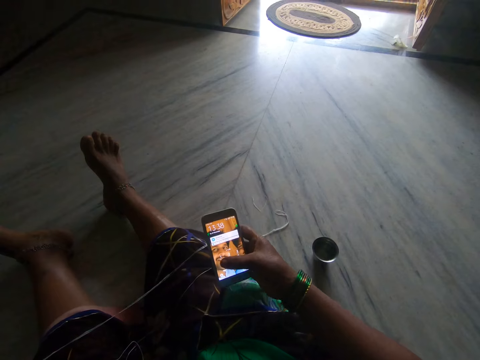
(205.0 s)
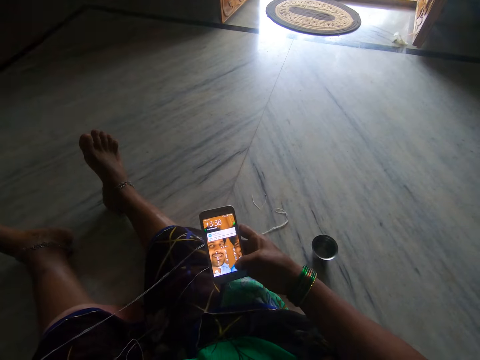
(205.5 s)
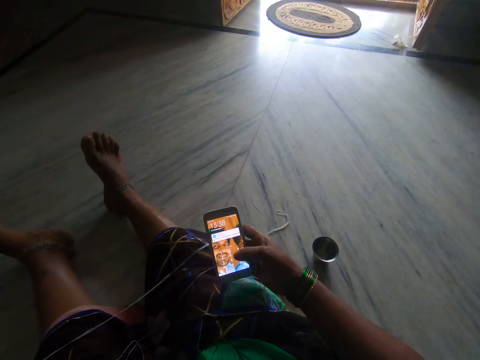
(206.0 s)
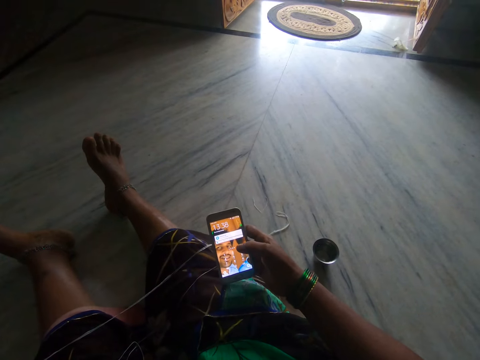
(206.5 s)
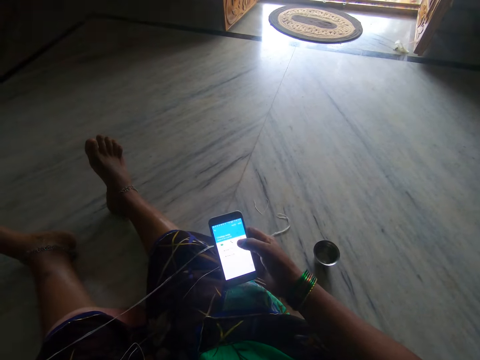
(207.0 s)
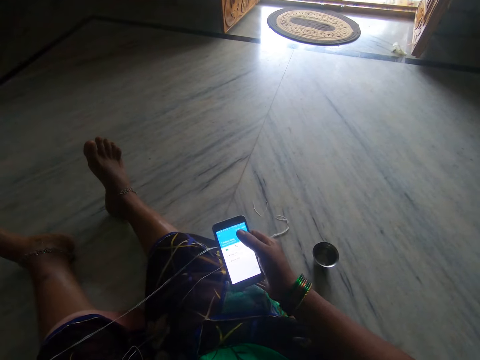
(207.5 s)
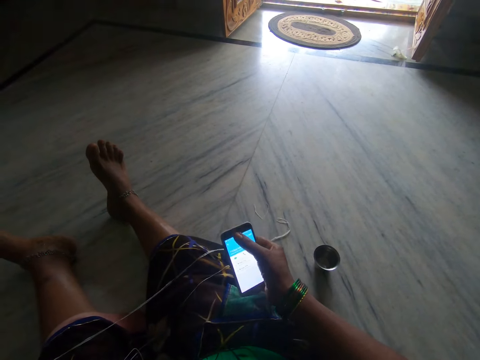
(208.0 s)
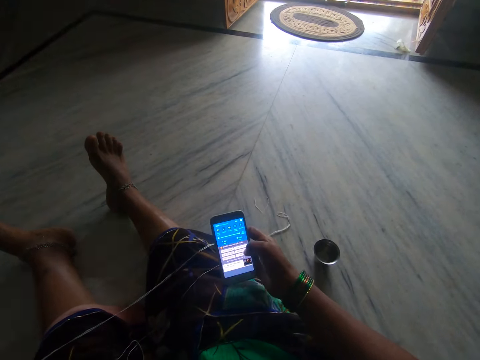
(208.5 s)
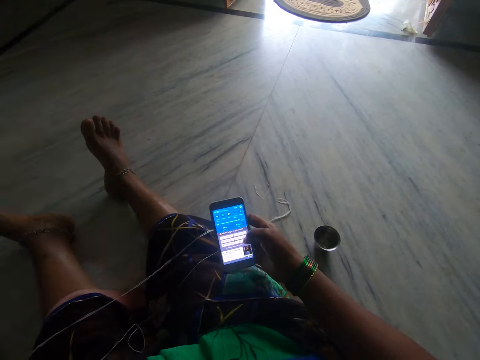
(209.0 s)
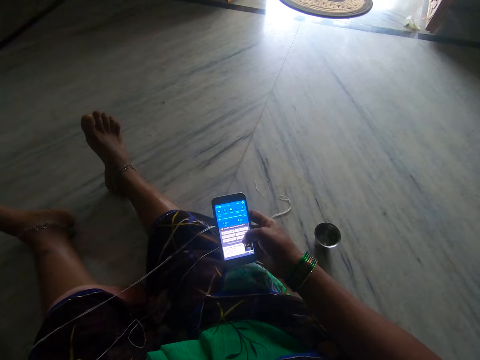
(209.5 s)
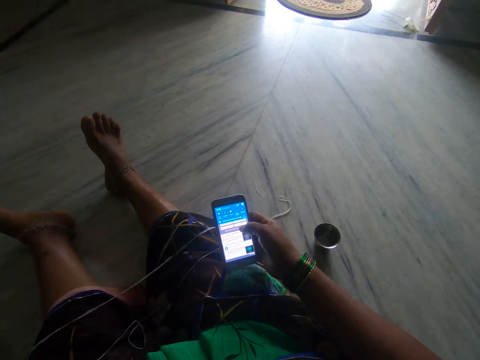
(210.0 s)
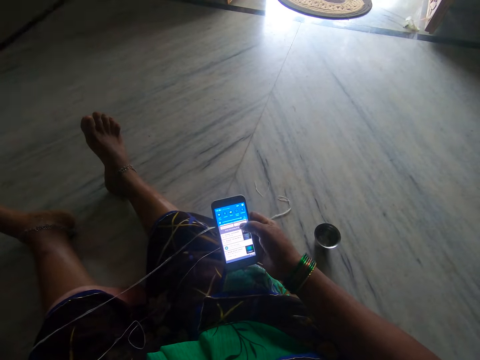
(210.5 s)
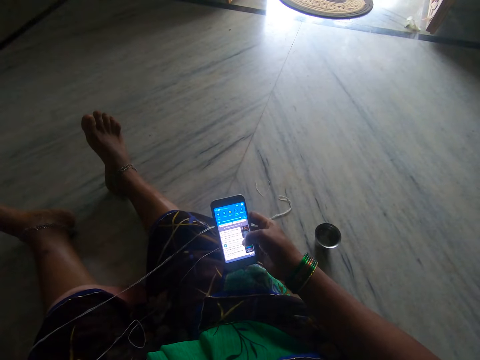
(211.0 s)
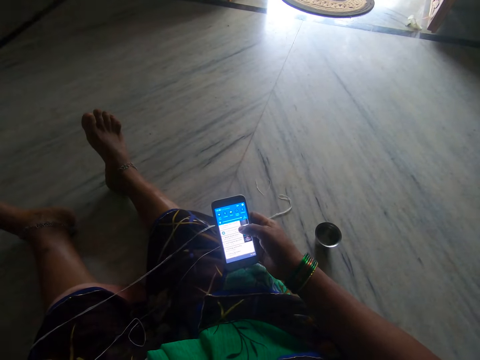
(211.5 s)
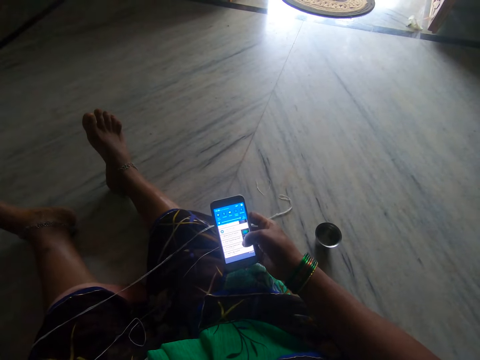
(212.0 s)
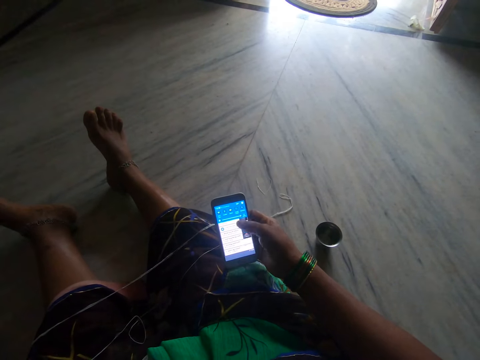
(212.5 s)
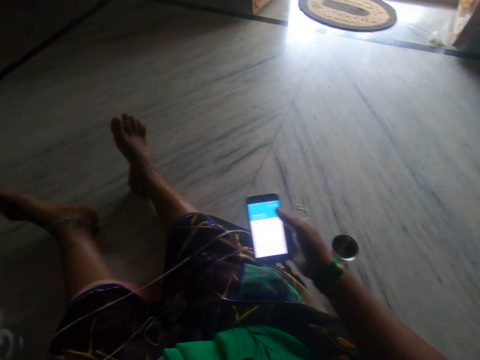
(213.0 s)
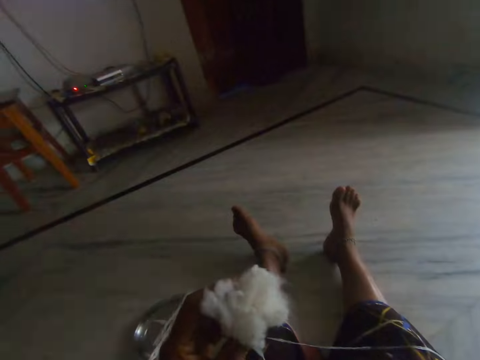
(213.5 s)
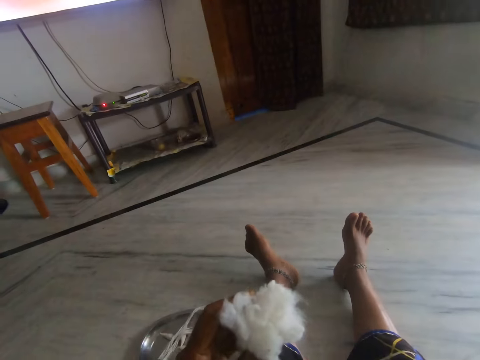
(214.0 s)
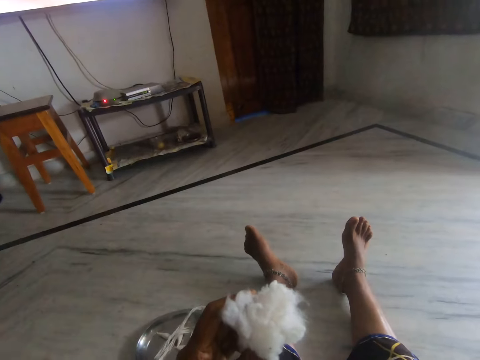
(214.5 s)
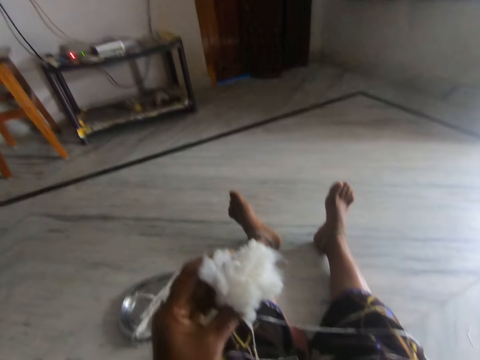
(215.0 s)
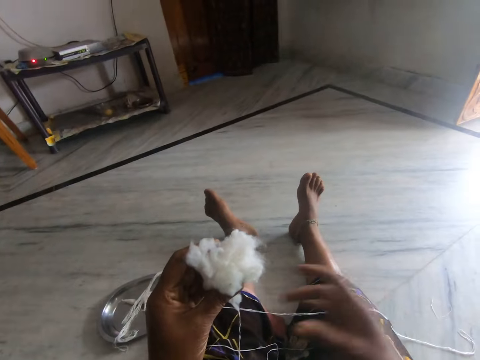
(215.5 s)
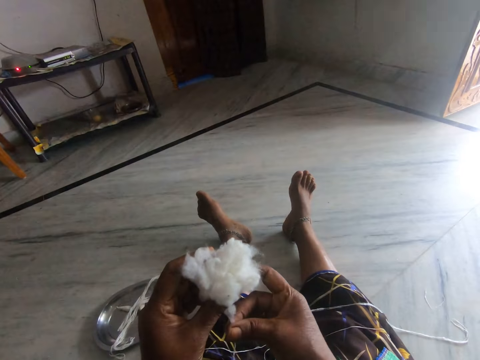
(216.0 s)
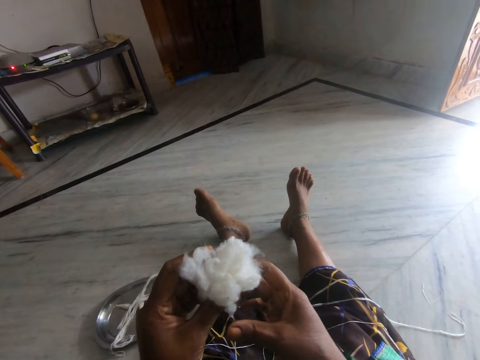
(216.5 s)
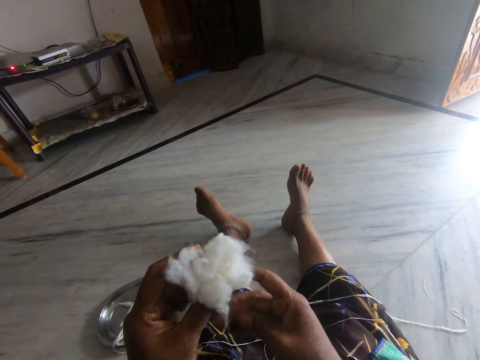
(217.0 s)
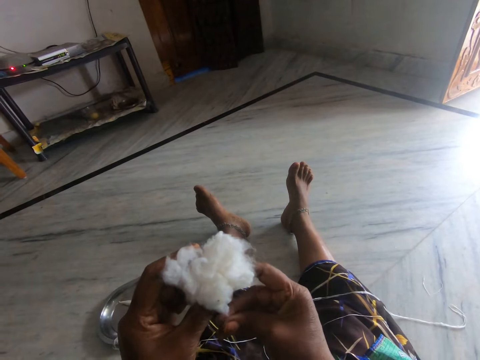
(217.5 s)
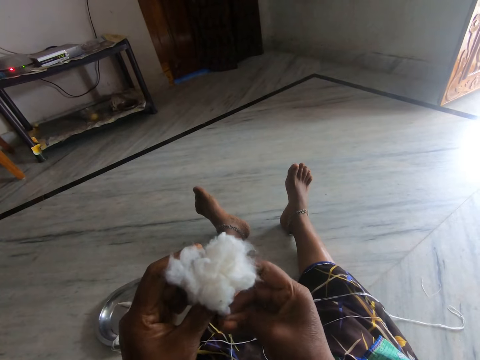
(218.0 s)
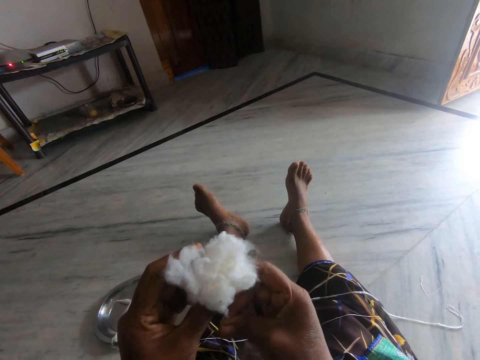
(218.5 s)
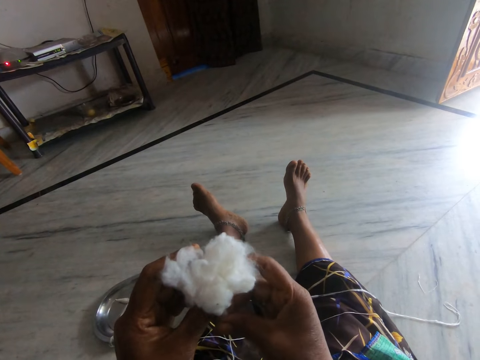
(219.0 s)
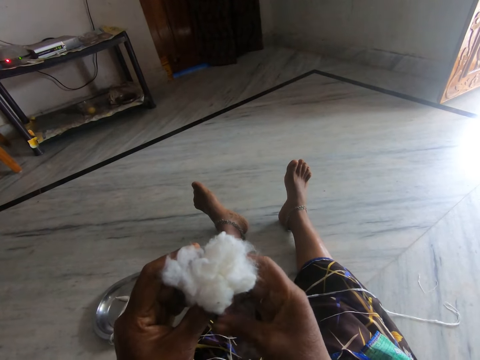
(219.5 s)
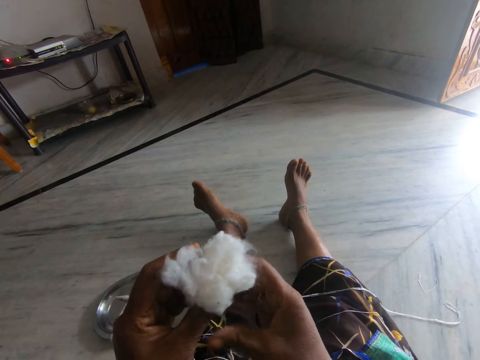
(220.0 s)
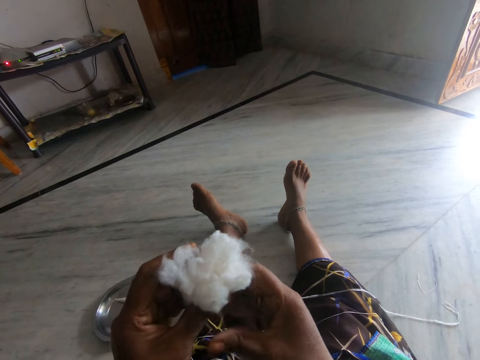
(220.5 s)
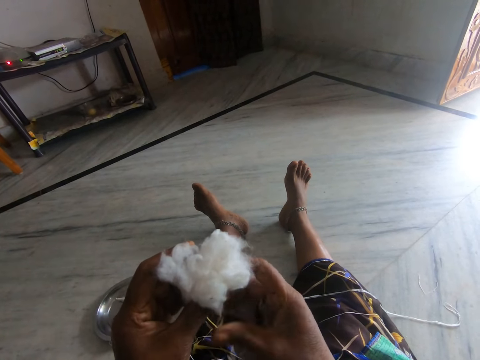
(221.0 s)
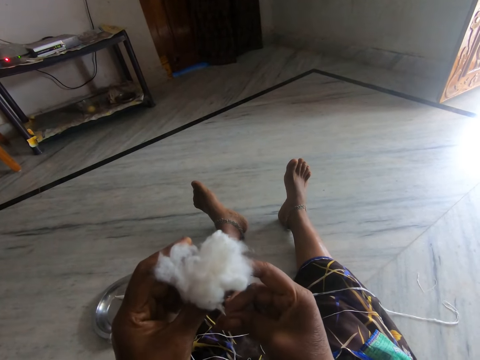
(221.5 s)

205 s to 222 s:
The camera wearer moves her phone forward. She stares at her feet. She moves her hand towards the cotton. She drops the phone. She rolls the cotton with her fingers. She spins wool into a yarn.

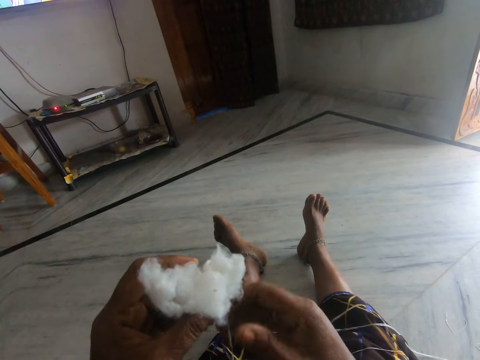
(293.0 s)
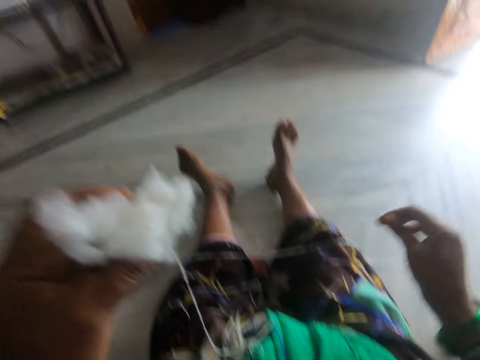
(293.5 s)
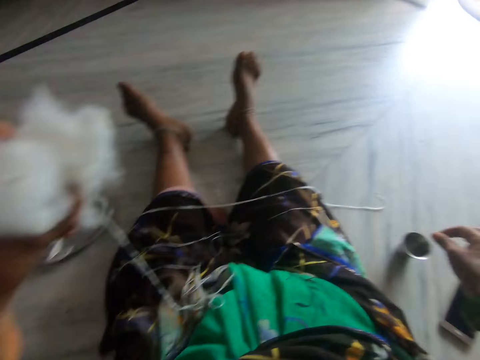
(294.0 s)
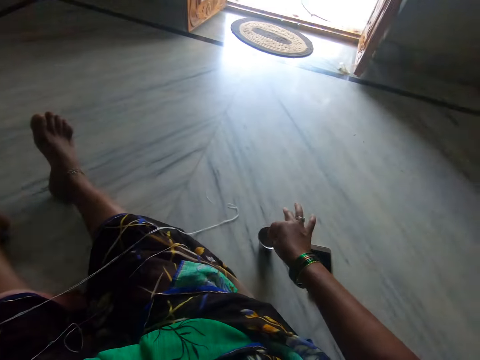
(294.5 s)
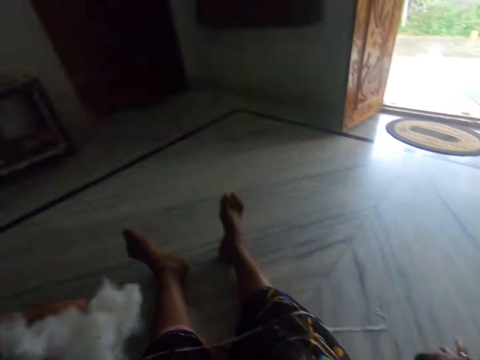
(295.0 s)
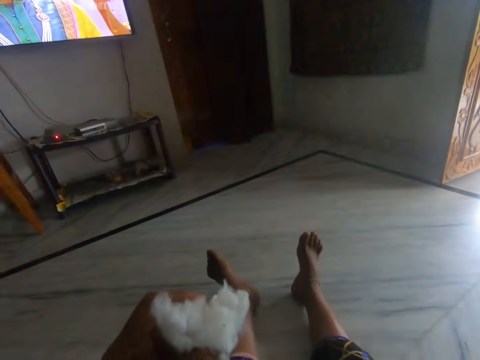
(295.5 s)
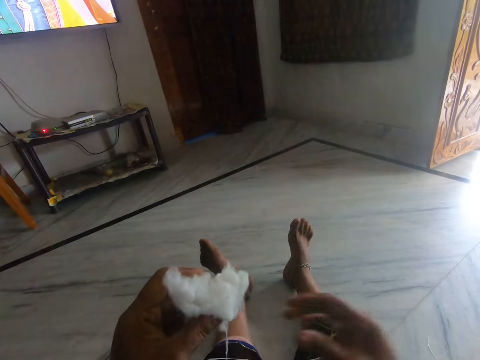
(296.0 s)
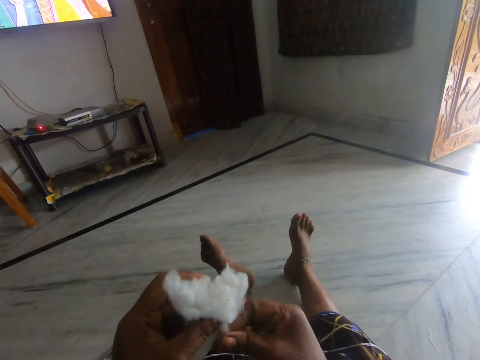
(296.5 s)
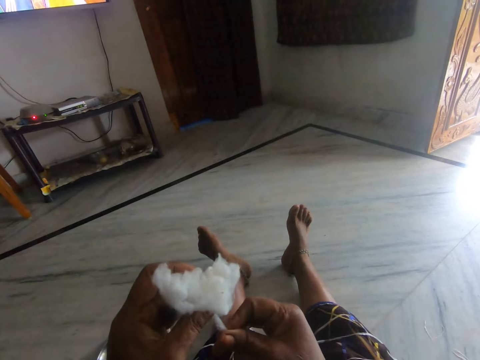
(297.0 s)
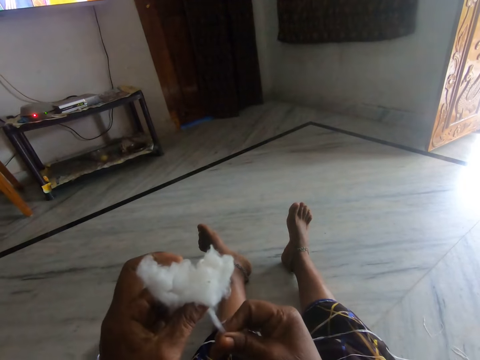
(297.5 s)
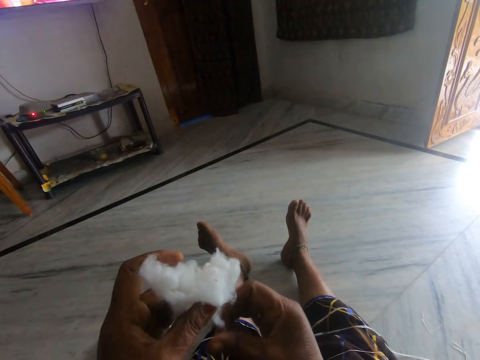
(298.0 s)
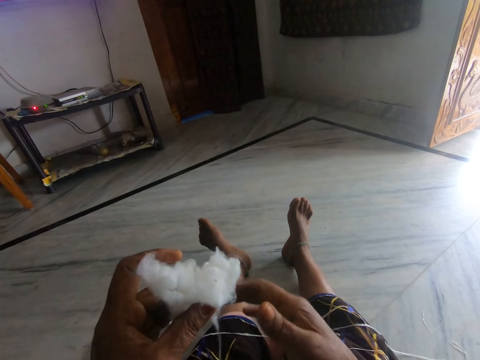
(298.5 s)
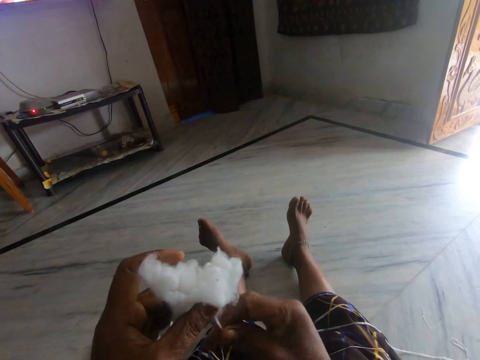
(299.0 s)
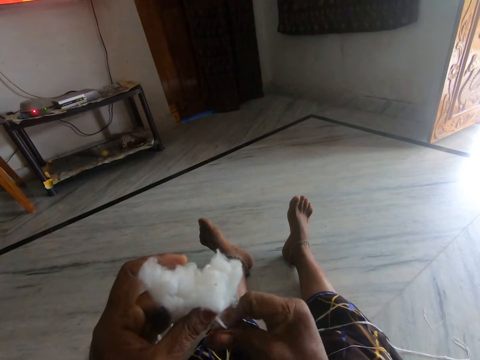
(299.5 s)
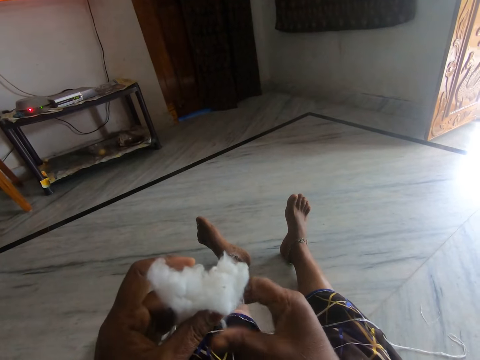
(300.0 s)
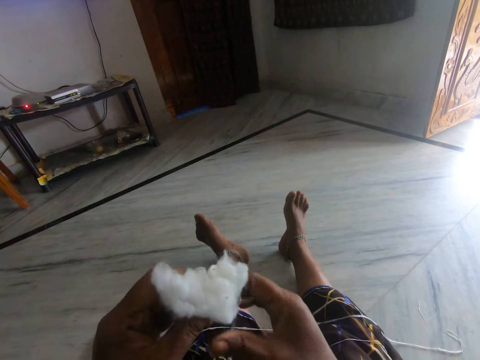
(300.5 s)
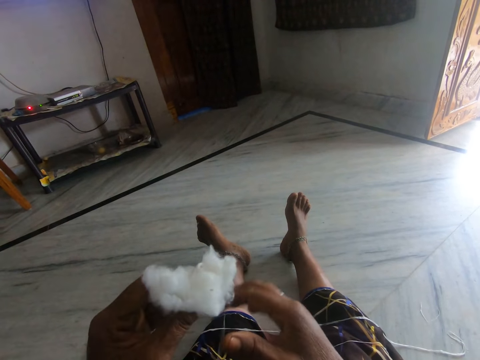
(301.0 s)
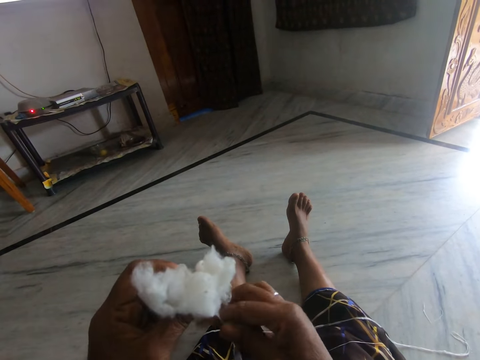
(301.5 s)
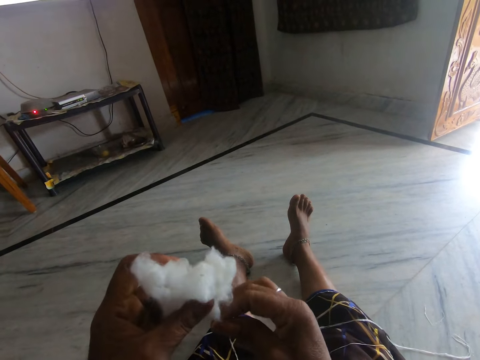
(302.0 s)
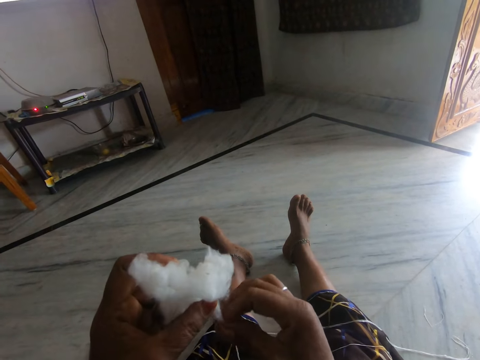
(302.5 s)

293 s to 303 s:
The camera wearer touches the water in a cup on the floor with a finger. They dip a finger in a container. They roll thread from cotton wool. They spin the wool into a yarn.
